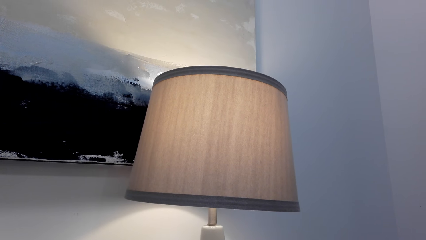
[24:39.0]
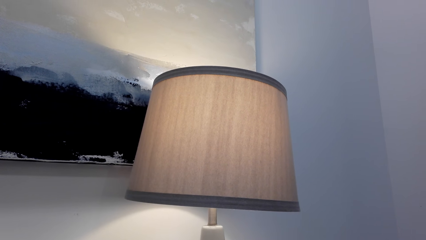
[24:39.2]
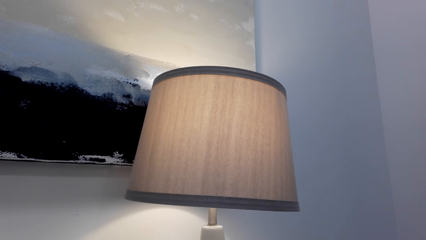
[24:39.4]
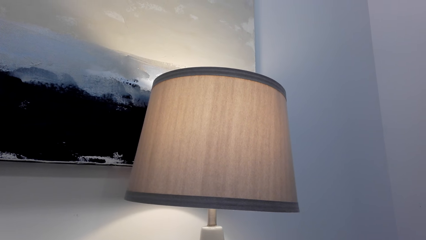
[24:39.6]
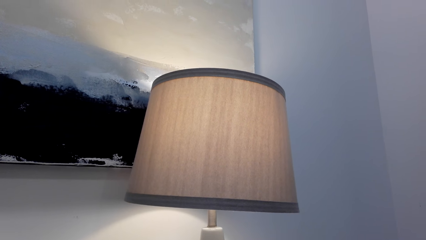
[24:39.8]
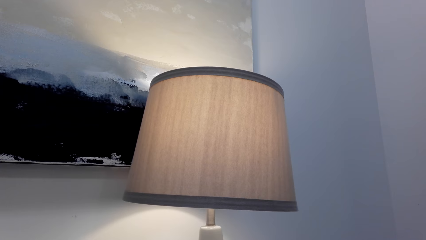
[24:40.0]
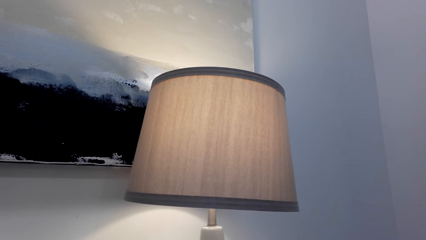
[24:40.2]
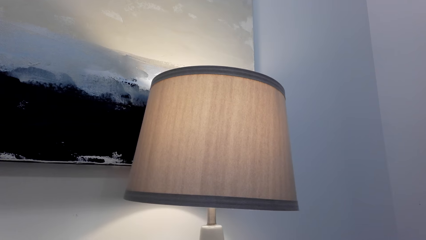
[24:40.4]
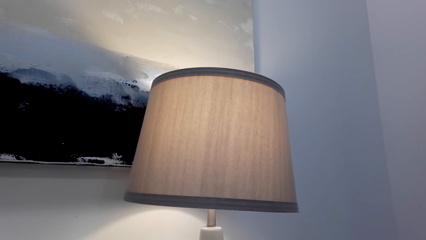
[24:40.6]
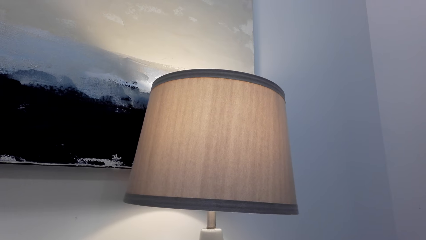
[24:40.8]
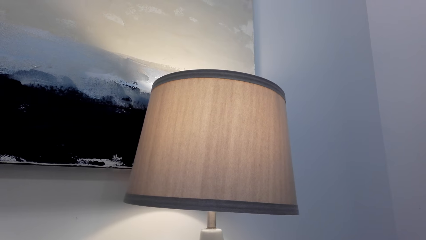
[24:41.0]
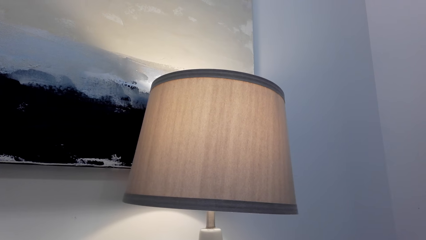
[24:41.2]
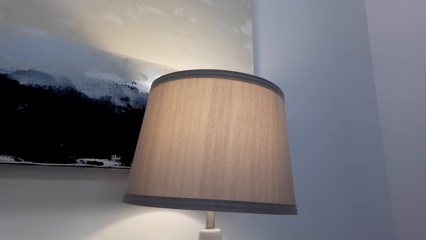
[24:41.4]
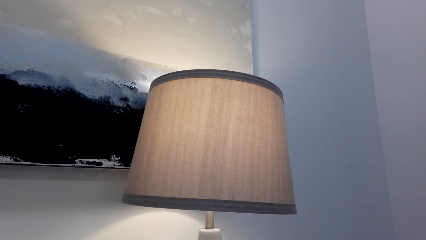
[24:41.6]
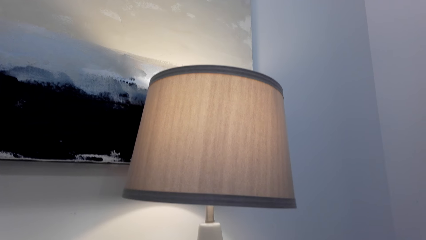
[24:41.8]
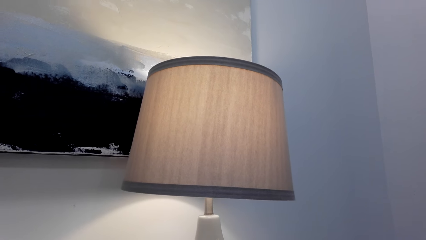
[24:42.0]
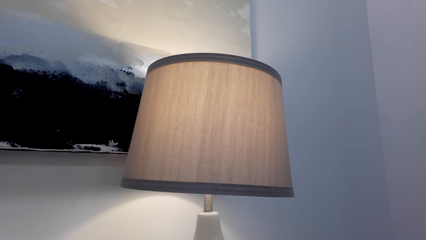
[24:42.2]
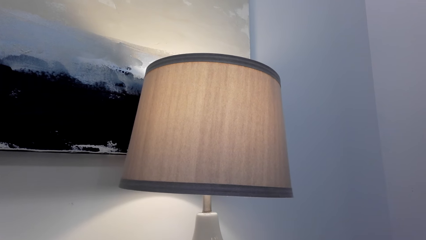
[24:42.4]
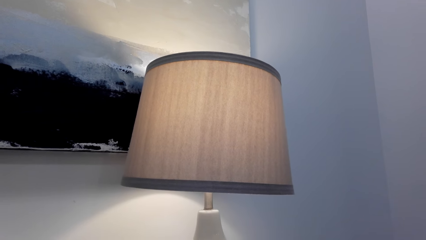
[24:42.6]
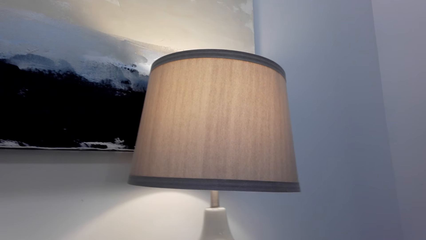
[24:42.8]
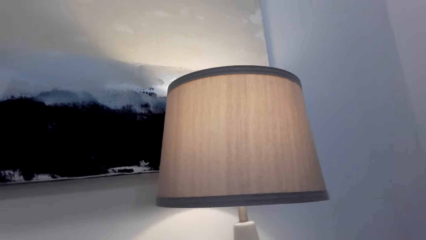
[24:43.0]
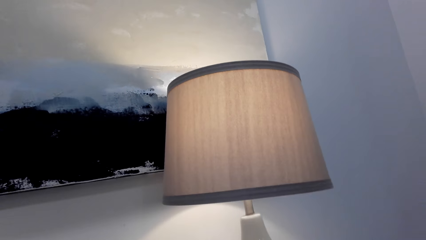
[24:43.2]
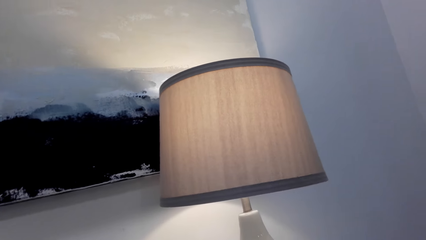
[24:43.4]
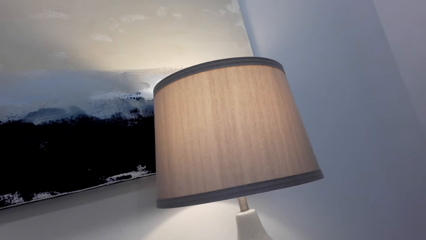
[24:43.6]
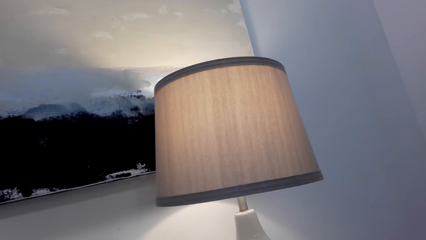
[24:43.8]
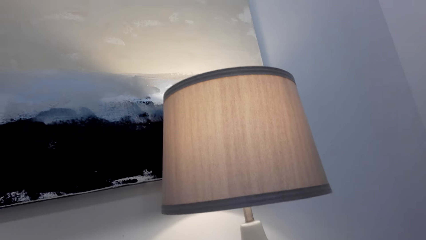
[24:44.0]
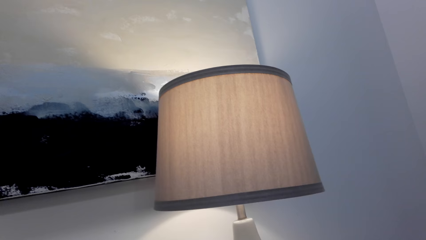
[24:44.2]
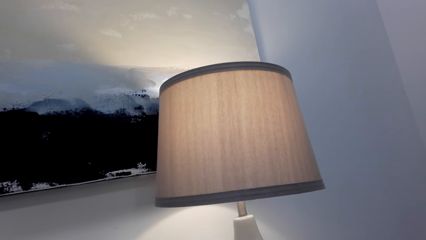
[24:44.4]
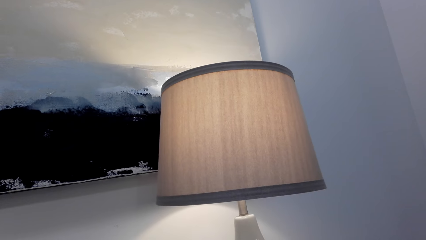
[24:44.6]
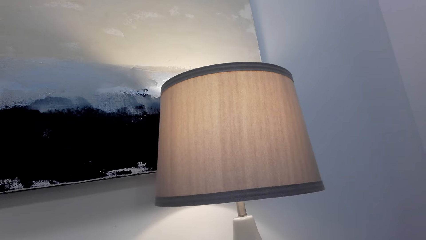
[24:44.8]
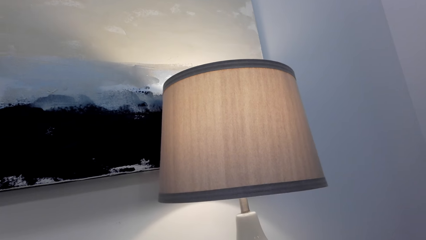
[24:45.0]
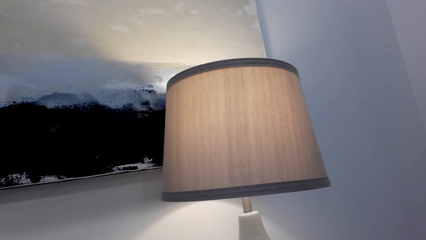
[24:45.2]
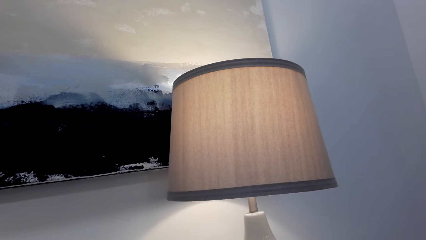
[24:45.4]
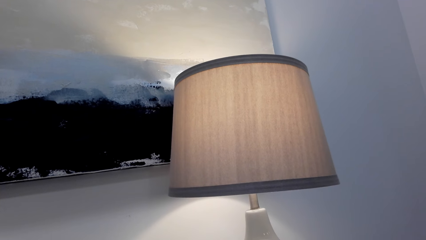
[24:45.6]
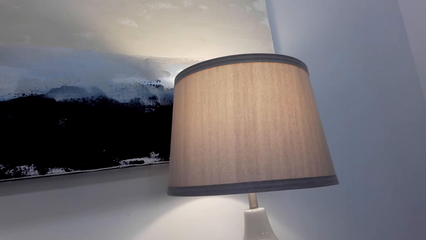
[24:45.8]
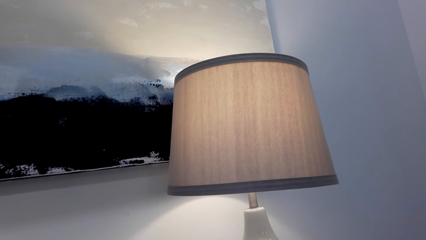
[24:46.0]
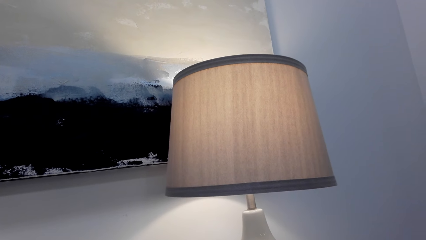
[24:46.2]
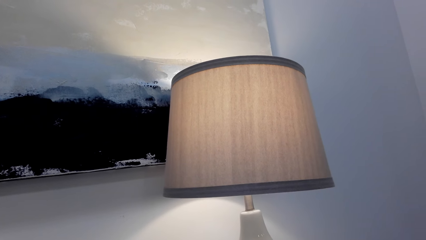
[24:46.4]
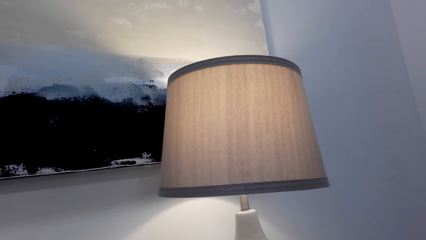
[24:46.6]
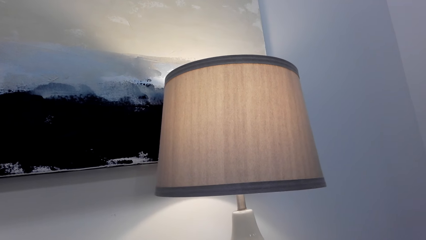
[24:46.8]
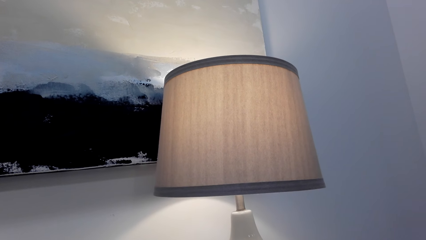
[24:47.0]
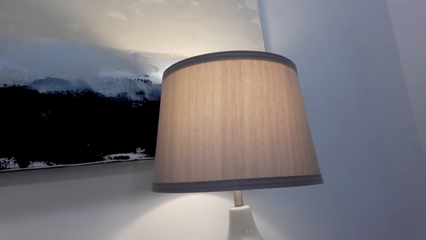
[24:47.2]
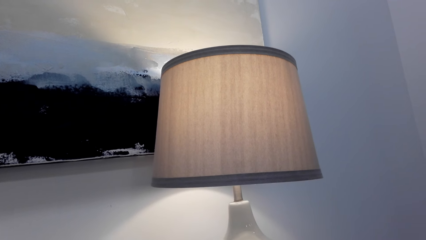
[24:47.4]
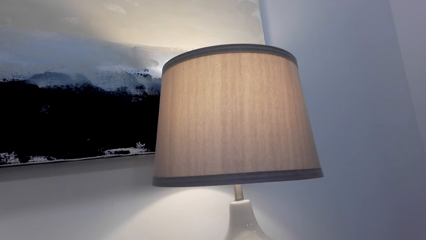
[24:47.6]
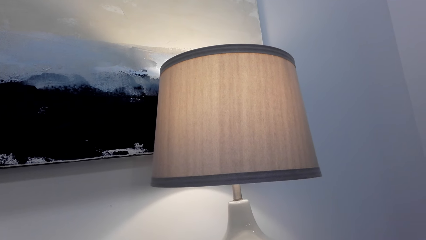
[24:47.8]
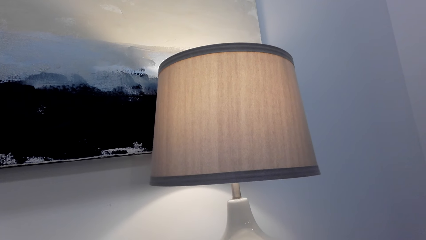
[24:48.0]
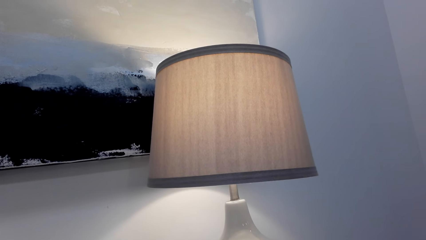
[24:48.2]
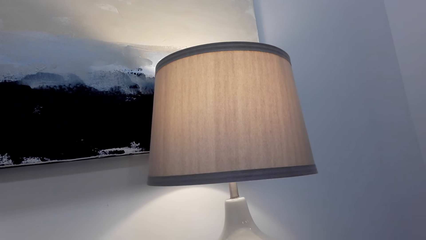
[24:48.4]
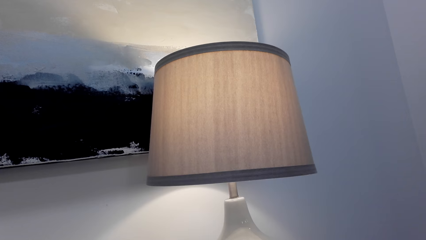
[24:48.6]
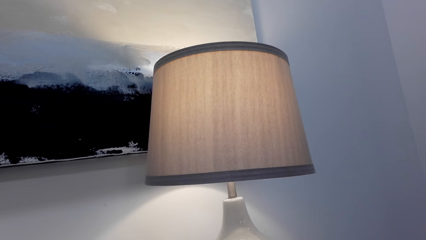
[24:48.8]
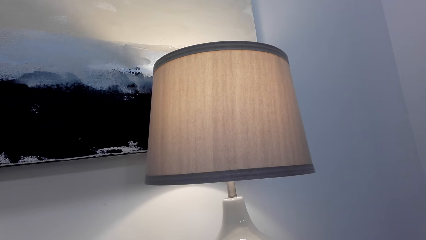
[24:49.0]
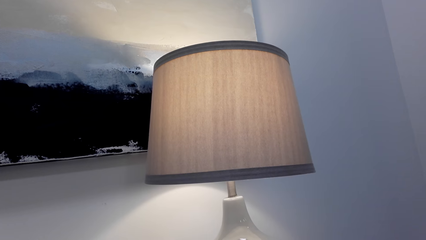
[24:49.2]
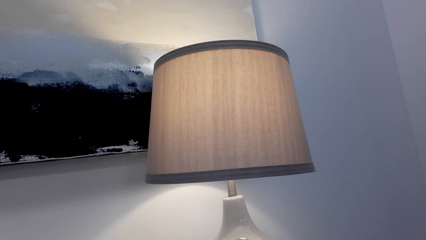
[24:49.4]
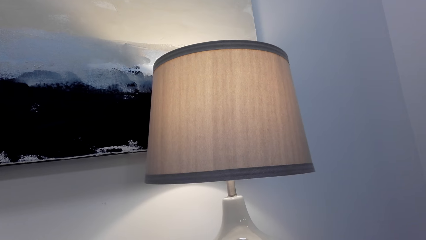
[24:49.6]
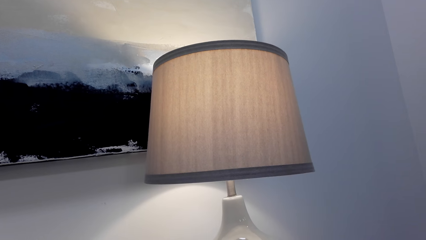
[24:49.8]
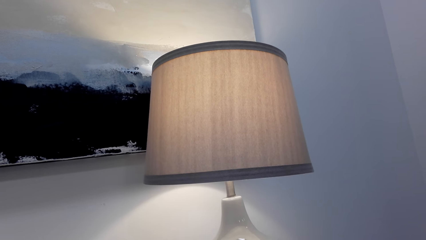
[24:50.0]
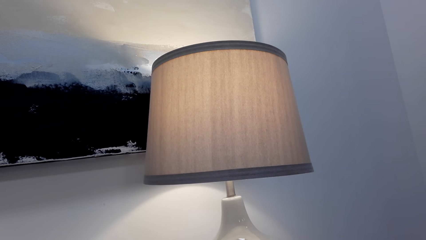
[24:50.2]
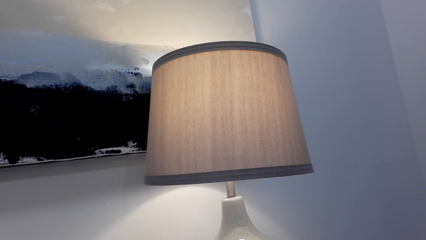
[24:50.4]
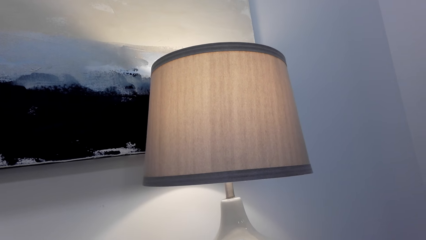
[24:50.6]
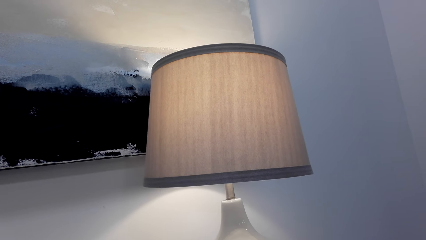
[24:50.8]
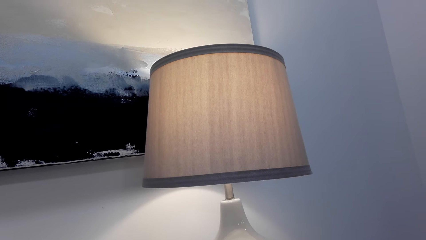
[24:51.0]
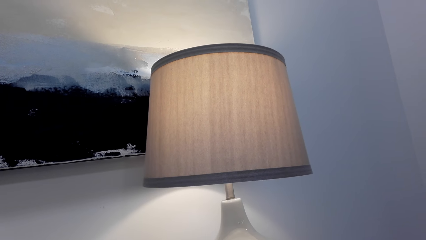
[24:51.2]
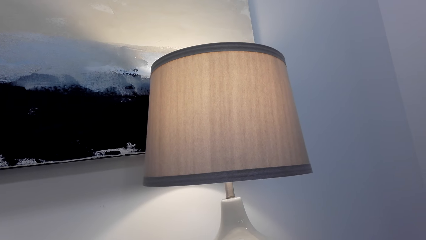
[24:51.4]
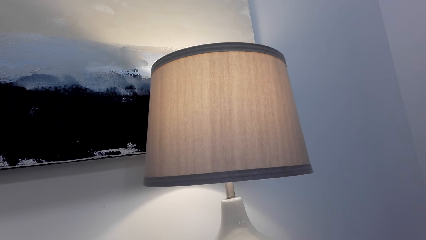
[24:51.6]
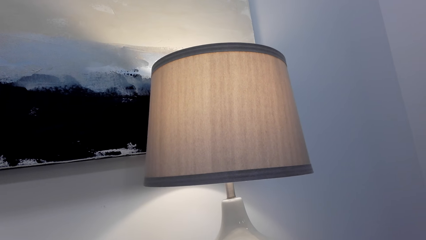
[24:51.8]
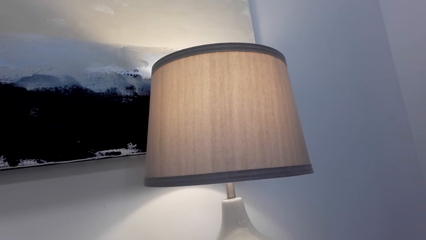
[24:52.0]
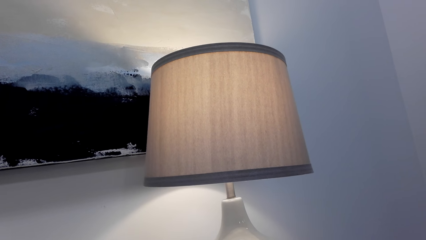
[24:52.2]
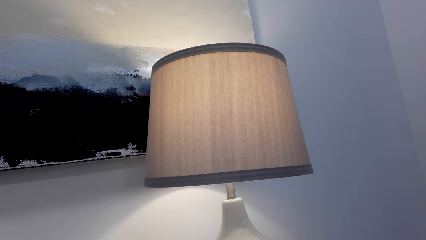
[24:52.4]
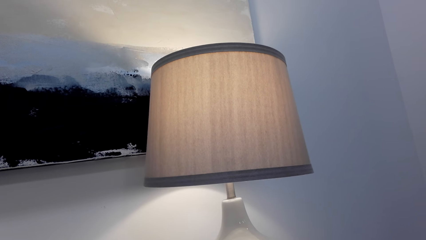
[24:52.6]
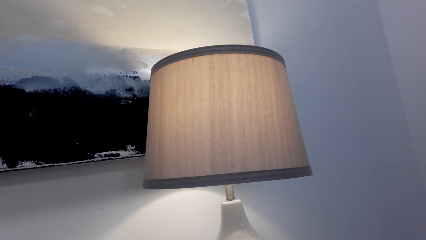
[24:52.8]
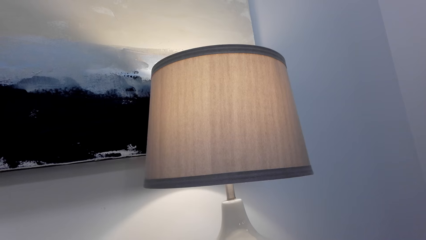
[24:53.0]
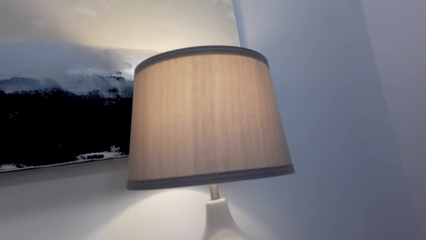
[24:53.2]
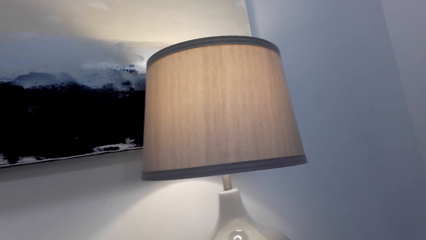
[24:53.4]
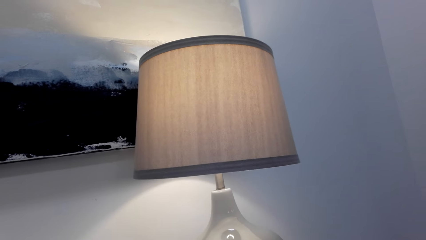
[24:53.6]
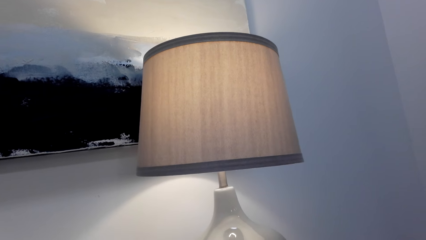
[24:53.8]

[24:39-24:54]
The camera wearer speaks to a person. The person speaks to the camera wearer.
